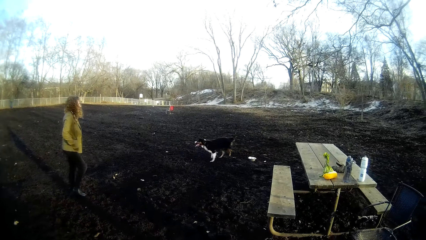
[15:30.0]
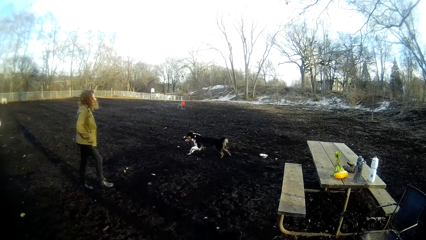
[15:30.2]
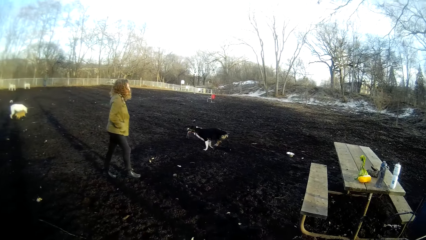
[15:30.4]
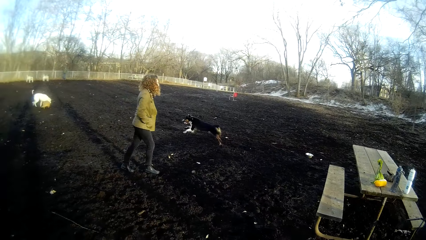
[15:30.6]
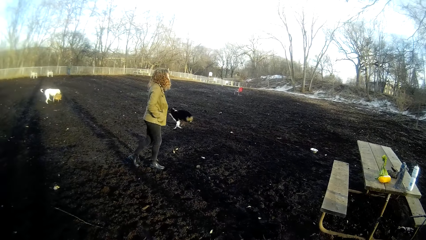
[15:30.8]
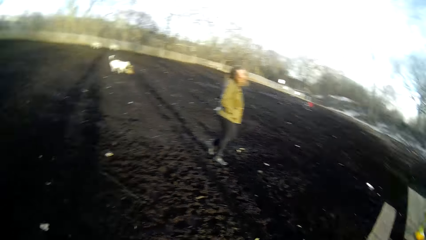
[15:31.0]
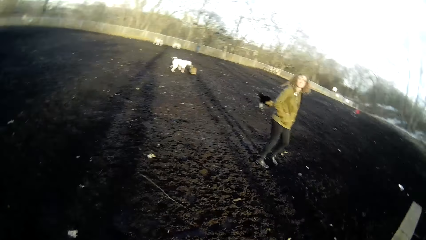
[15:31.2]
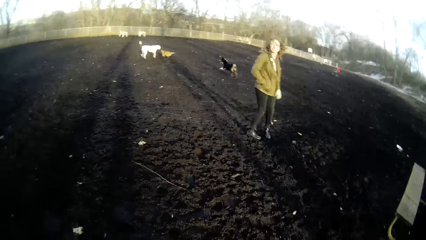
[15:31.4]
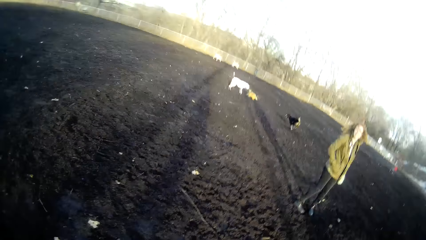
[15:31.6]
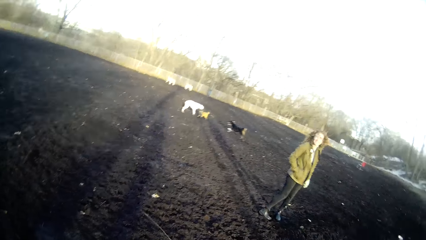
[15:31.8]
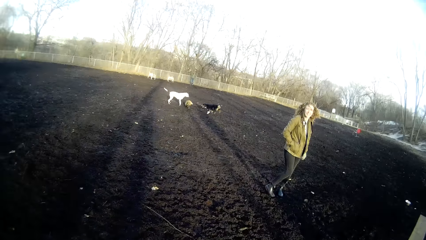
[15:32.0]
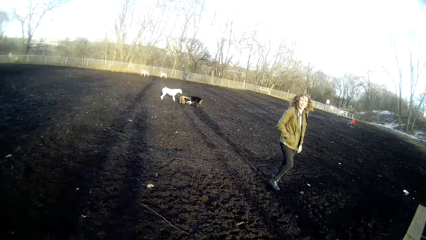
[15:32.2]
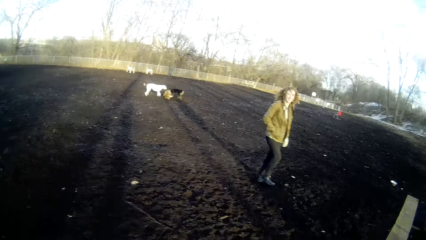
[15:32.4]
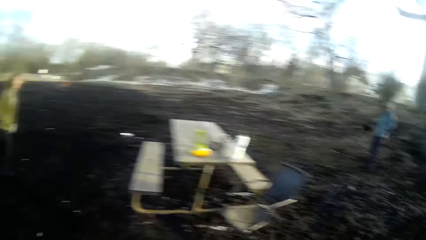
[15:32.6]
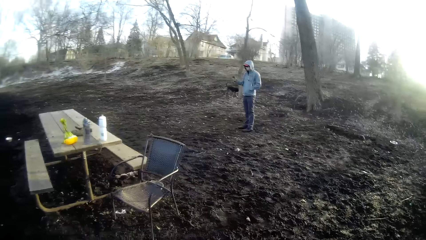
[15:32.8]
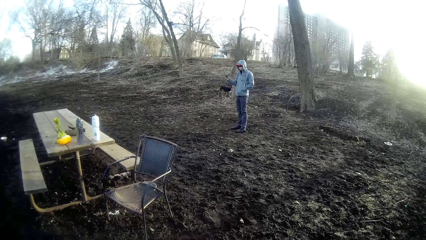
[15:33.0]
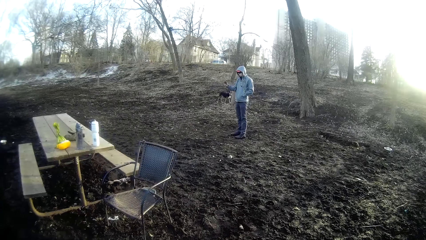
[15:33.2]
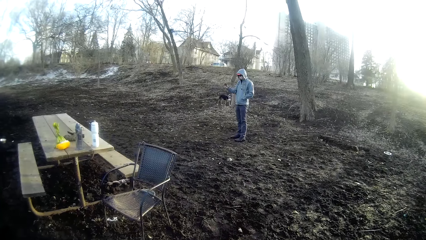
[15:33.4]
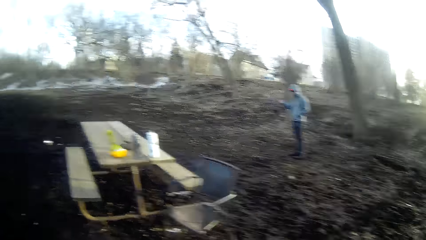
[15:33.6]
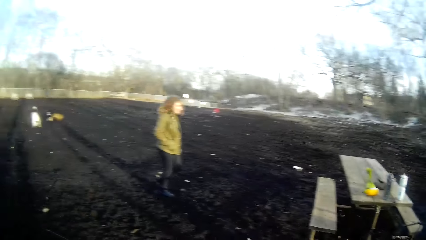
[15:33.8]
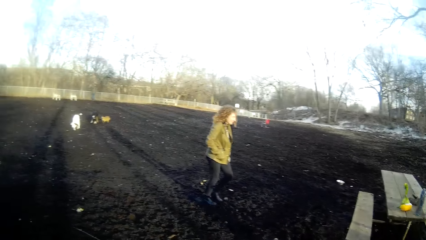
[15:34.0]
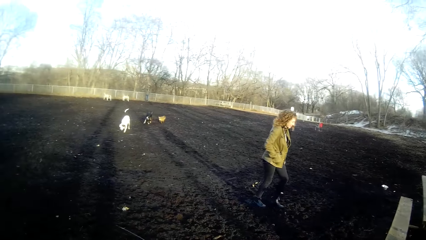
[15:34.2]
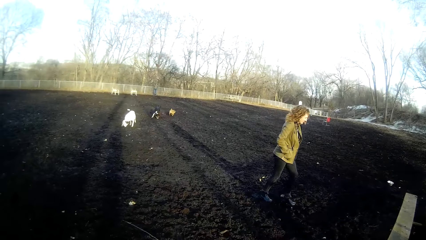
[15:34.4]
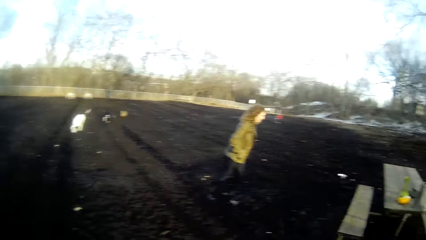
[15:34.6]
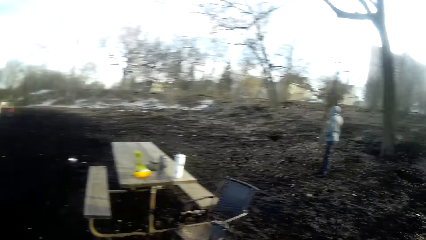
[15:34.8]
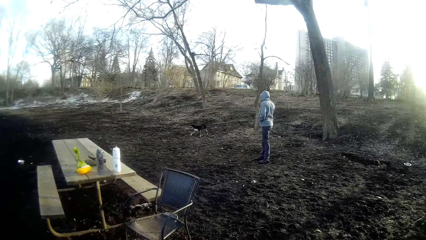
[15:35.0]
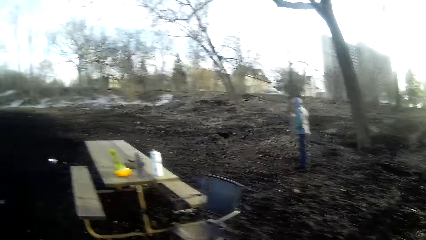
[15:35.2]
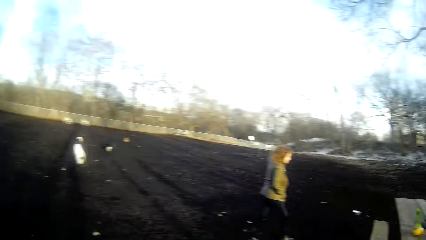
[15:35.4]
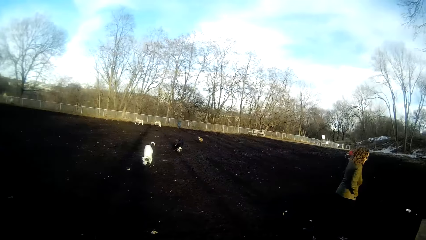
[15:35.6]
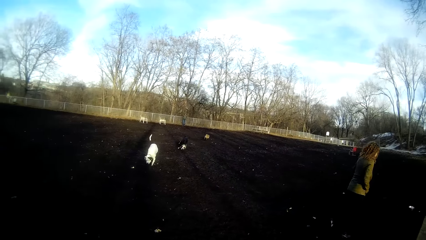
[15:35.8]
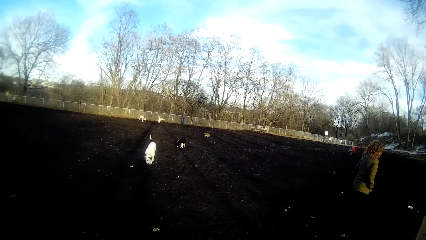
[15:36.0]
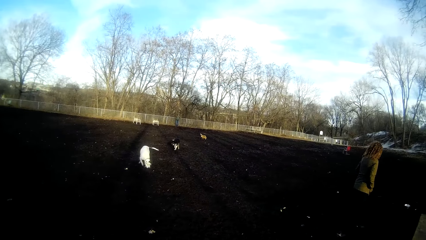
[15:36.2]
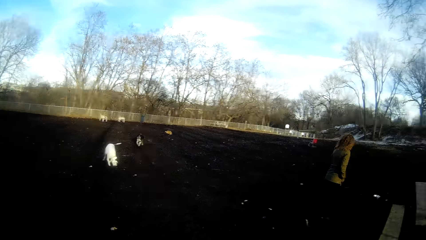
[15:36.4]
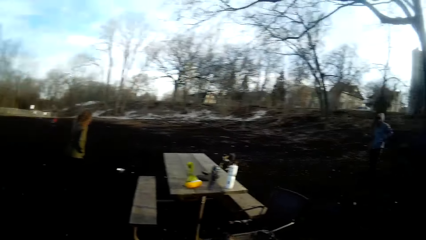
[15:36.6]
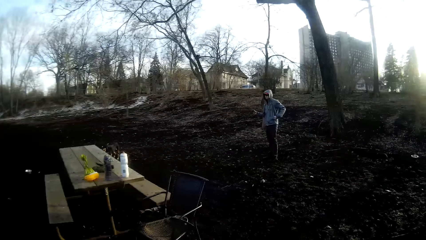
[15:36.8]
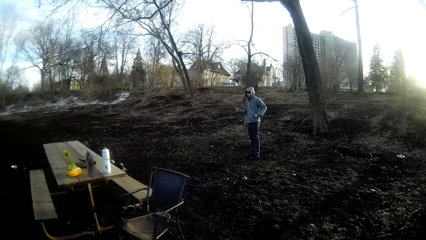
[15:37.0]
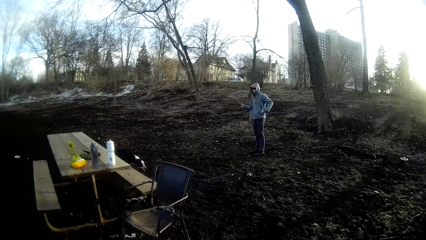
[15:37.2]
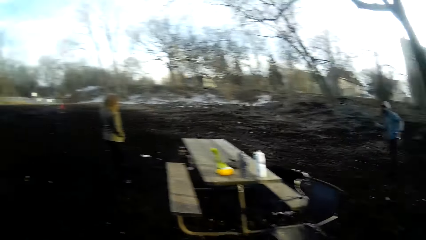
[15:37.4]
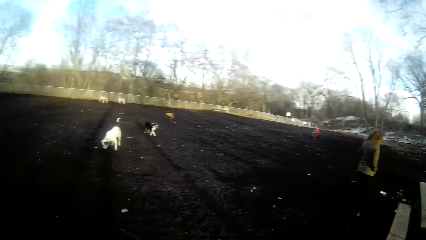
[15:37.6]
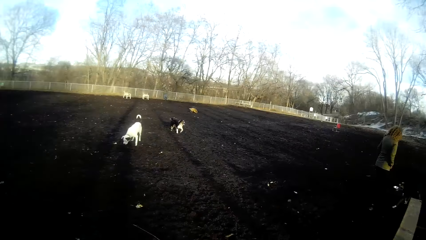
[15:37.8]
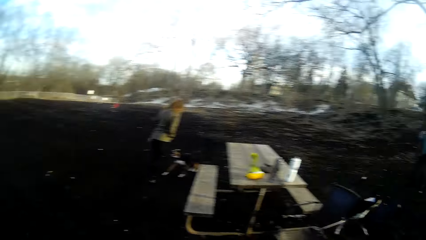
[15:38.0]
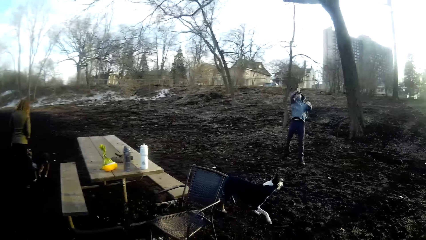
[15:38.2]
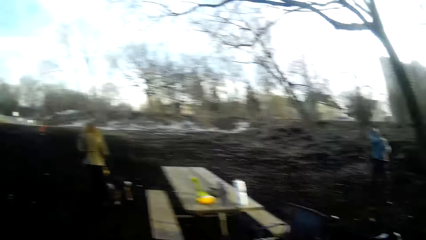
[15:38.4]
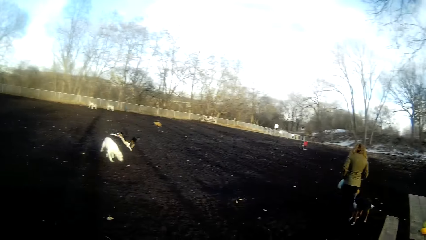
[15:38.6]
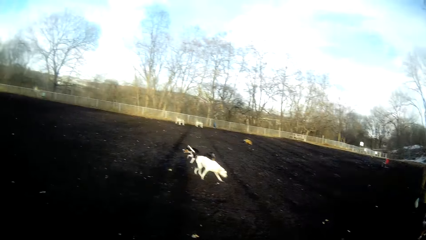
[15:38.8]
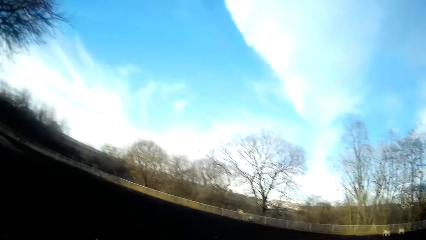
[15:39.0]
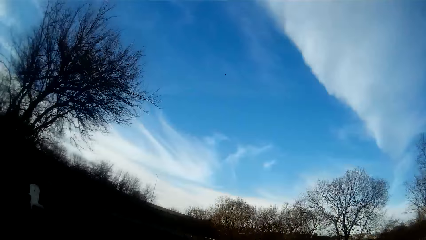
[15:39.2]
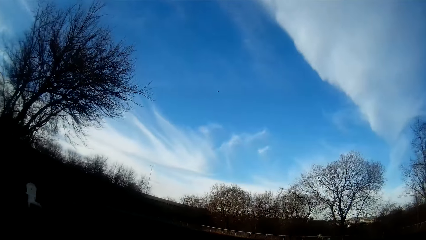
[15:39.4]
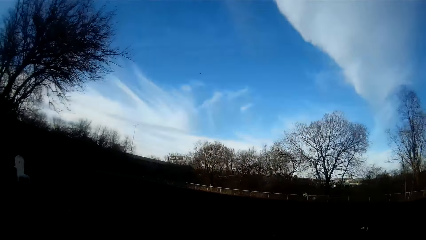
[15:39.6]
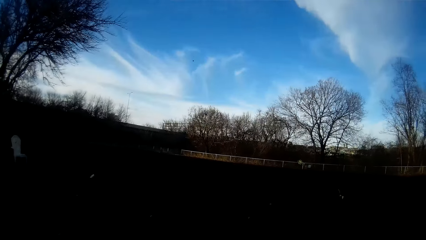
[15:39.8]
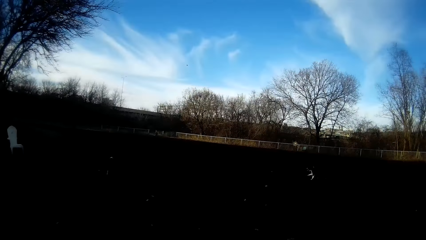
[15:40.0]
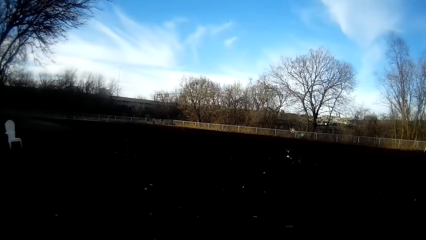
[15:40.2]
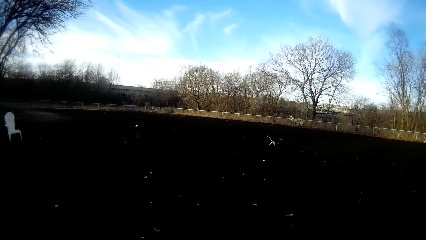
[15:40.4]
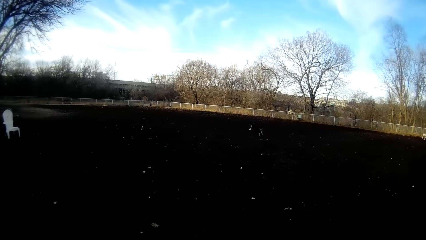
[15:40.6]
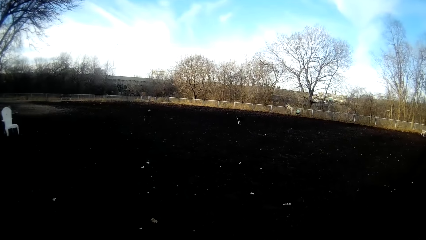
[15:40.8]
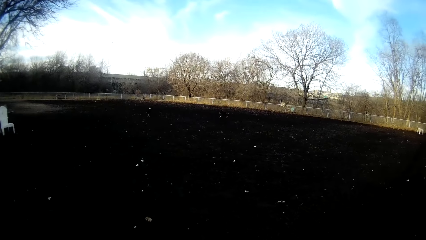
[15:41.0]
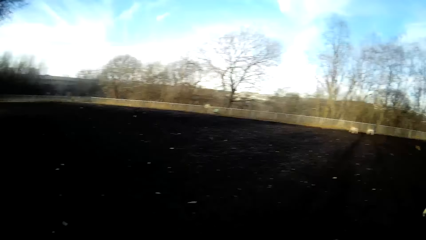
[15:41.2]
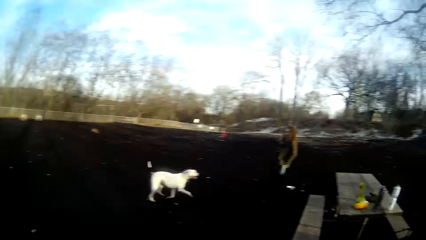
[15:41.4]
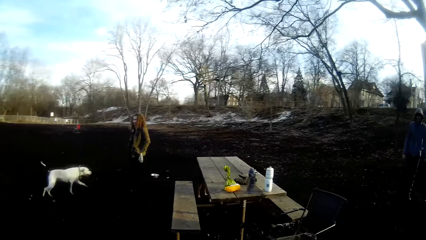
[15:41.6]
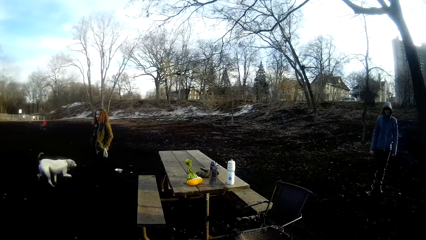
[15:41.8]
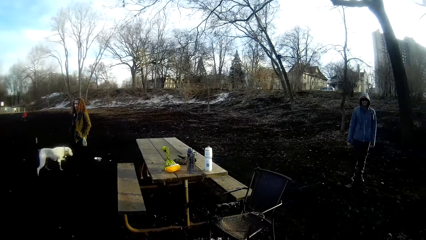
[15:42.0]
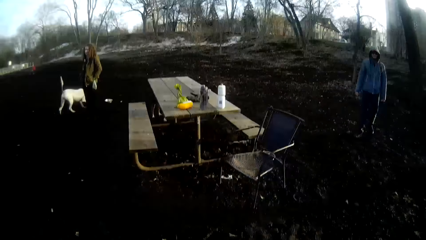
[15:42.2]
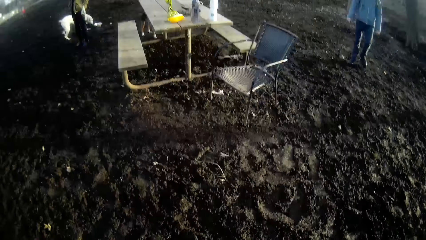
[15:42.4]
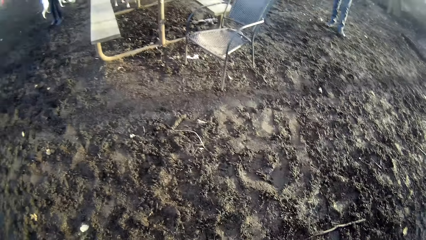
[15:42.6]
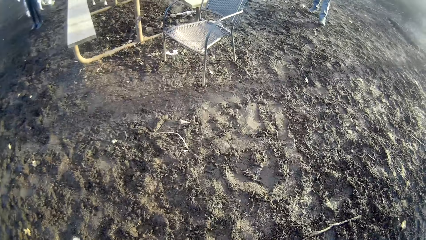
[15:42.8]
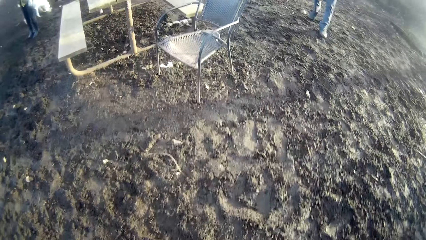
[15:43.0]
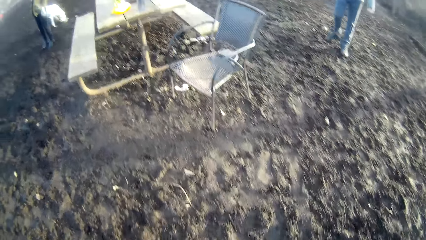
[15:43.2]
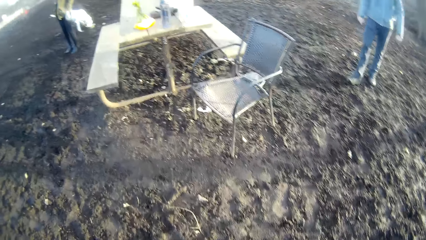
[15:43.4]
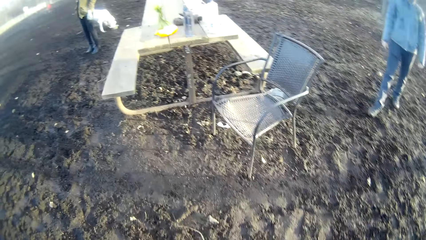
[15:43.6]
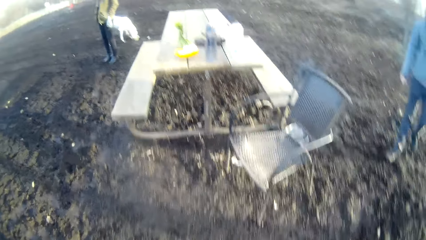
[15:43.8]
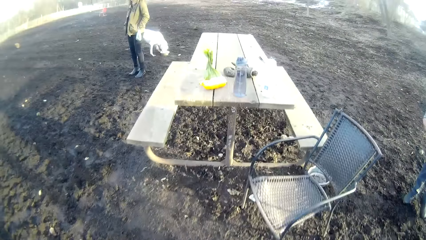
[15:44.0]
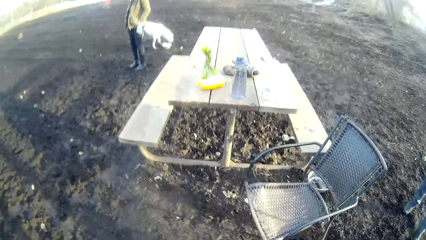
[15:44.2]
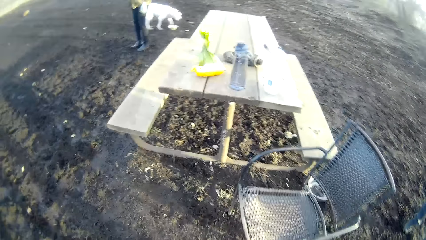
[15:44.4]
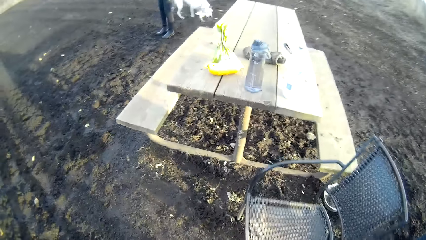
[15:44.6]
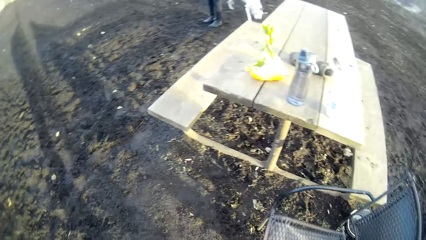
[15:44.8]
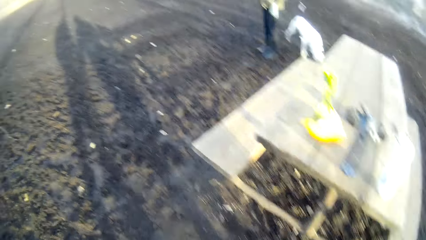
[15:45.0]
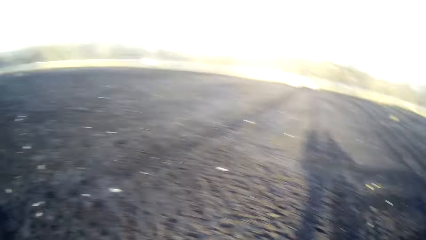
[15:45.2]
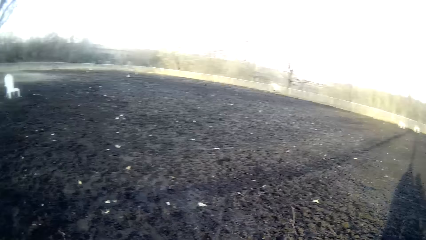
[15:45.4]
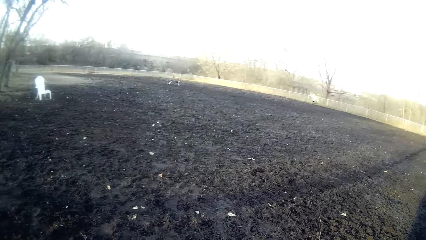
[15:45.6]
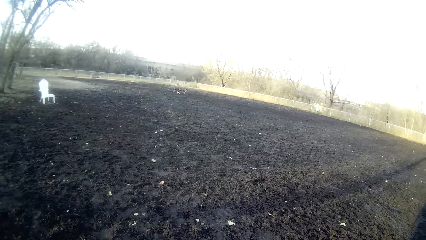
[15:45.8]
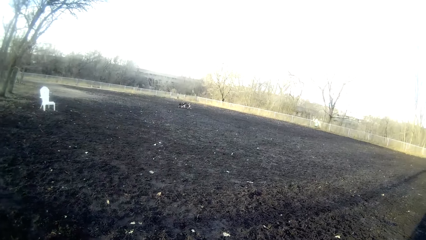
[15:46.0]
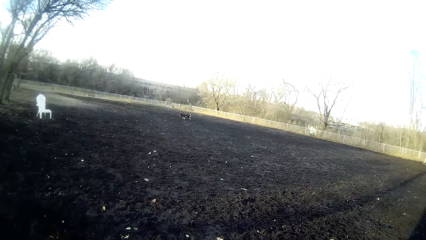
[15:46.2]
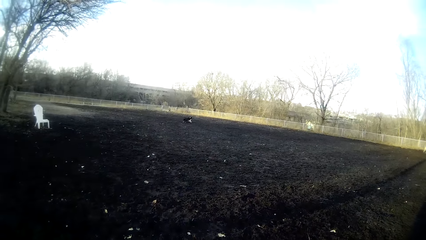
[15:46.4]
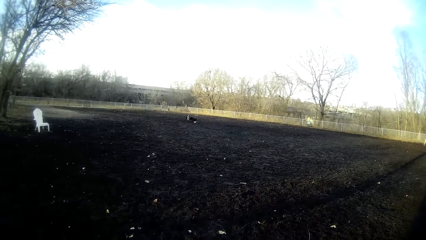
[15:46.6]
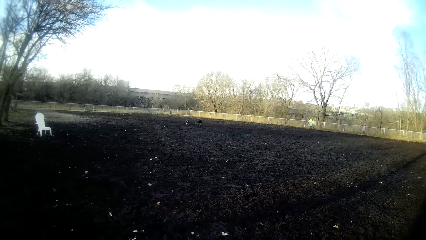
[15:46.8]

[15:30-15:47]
The woman walks around the field. The camera wearer talks to a person. They look at a man. They look at the dogs. The man holds a tennis ball with his right hand. The man throws the tennis ball on the field with his right hand. The camera wearer looks around. A dog chases the tennis ball with another dog. The camera wearer walks towards the table.
